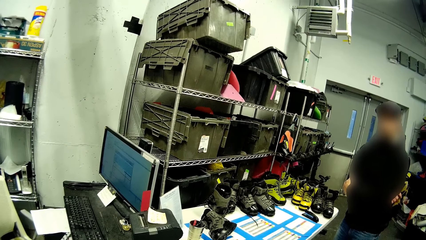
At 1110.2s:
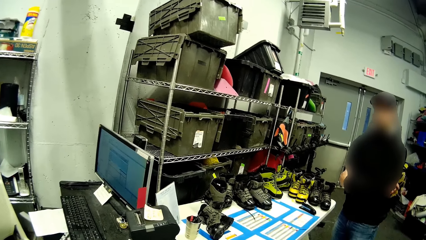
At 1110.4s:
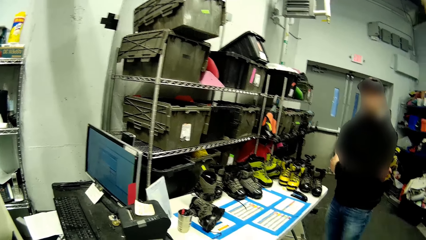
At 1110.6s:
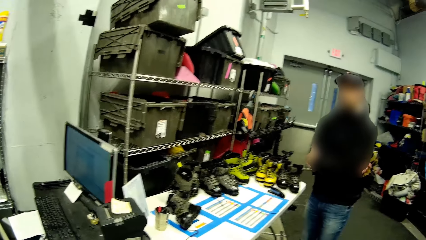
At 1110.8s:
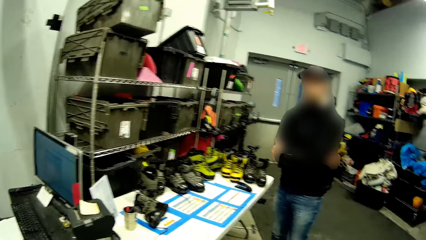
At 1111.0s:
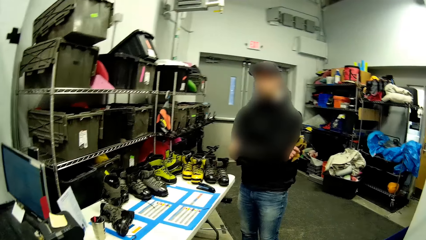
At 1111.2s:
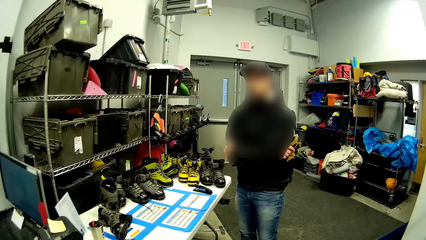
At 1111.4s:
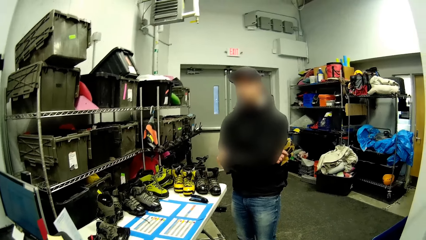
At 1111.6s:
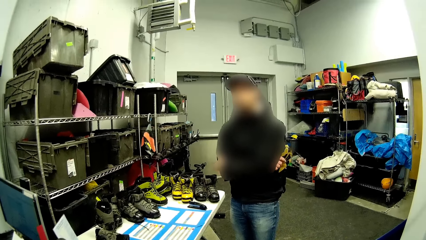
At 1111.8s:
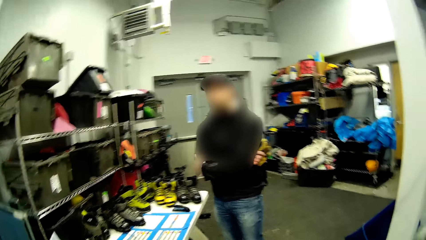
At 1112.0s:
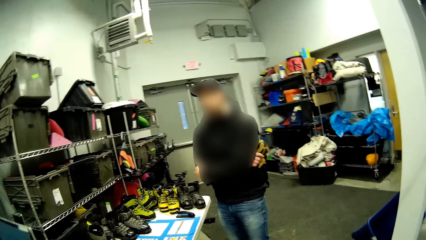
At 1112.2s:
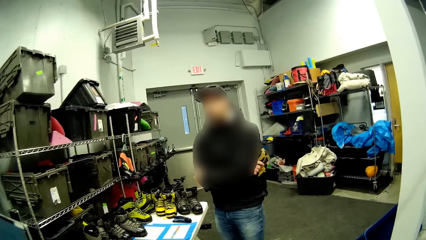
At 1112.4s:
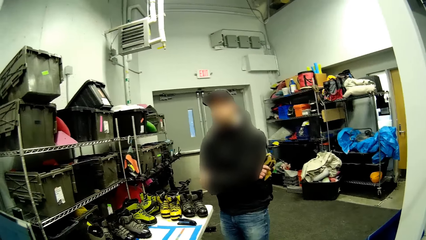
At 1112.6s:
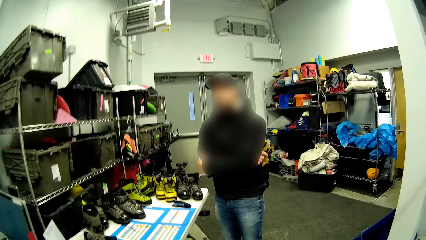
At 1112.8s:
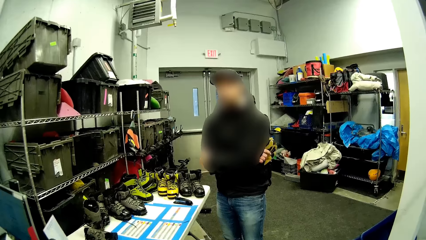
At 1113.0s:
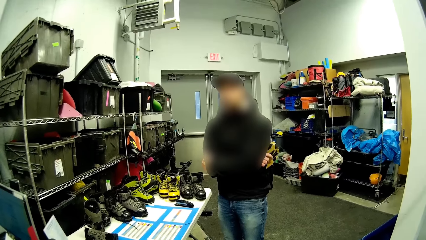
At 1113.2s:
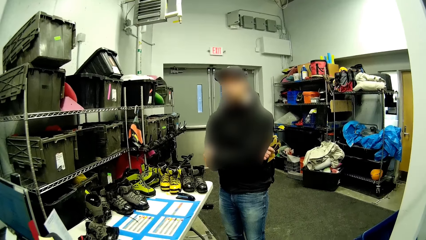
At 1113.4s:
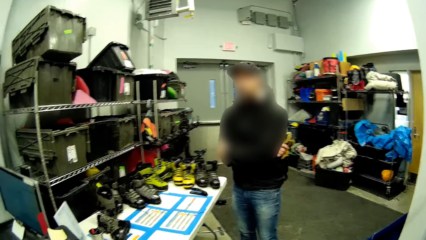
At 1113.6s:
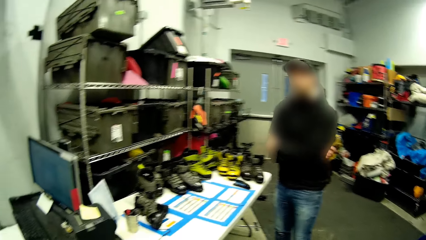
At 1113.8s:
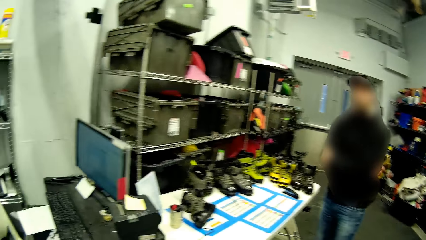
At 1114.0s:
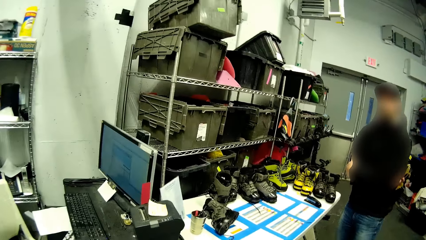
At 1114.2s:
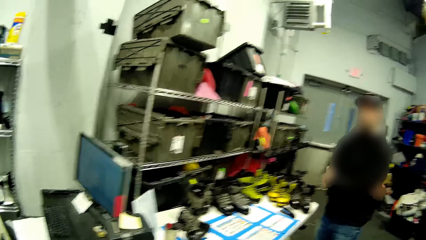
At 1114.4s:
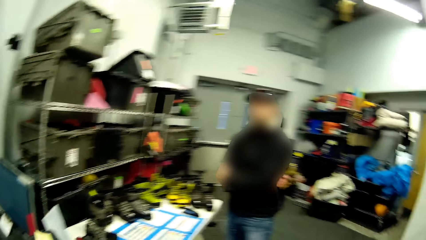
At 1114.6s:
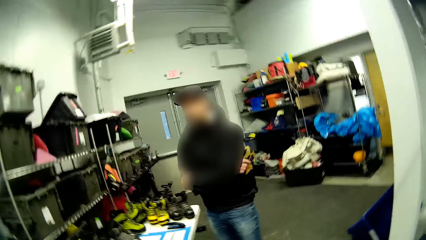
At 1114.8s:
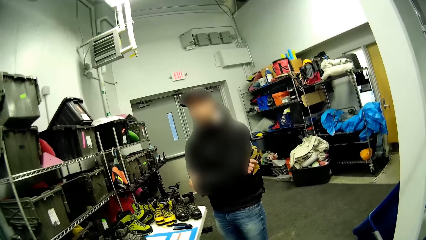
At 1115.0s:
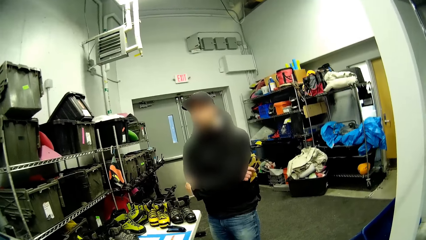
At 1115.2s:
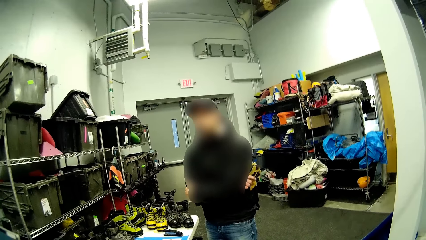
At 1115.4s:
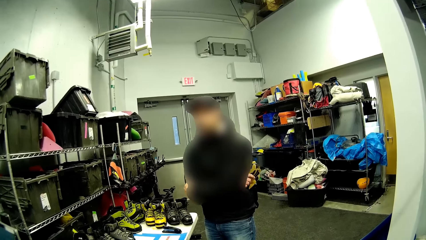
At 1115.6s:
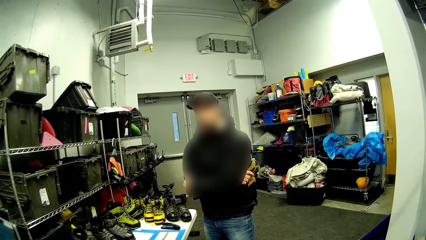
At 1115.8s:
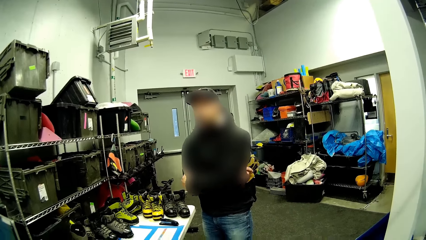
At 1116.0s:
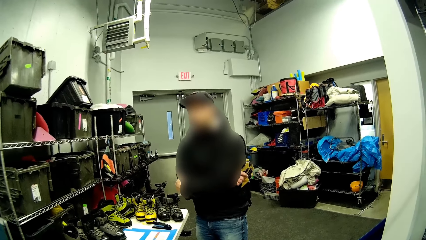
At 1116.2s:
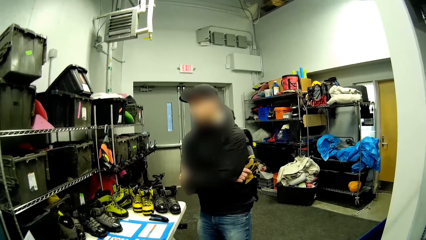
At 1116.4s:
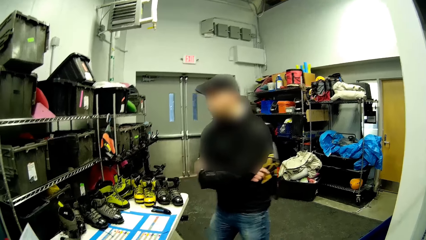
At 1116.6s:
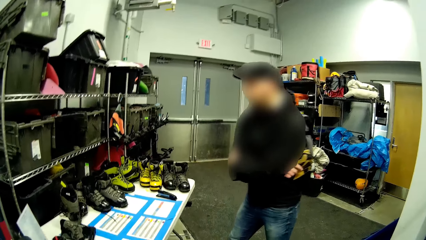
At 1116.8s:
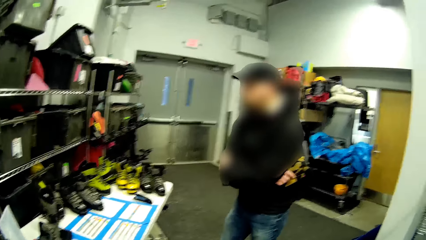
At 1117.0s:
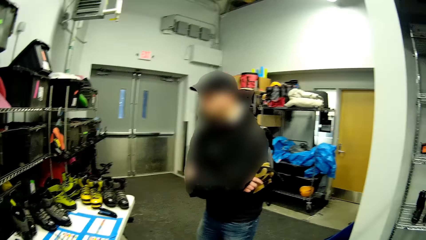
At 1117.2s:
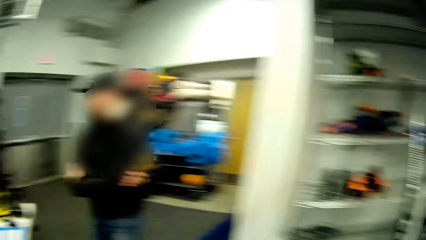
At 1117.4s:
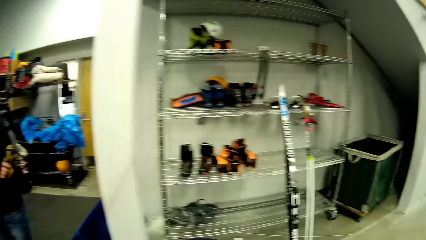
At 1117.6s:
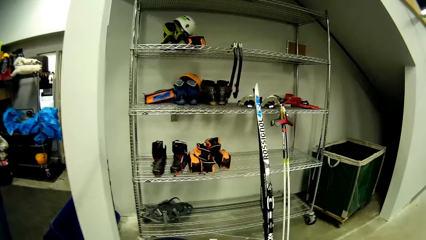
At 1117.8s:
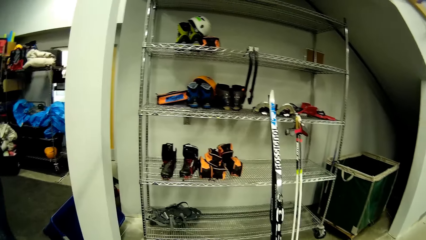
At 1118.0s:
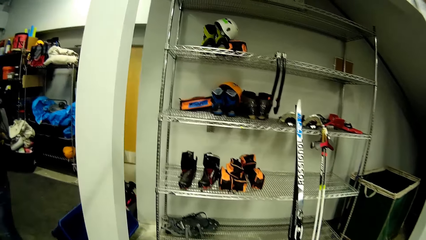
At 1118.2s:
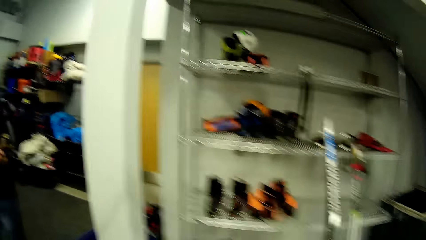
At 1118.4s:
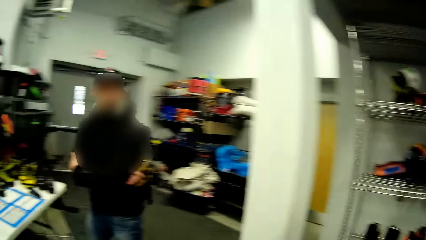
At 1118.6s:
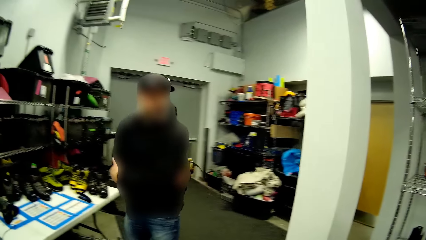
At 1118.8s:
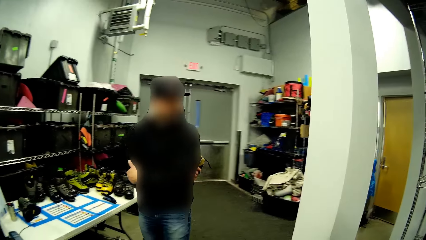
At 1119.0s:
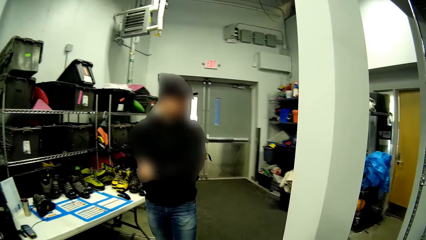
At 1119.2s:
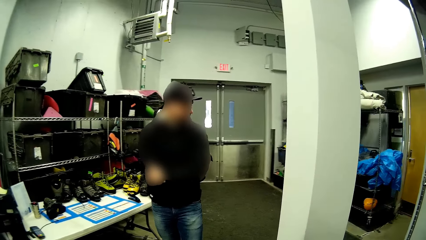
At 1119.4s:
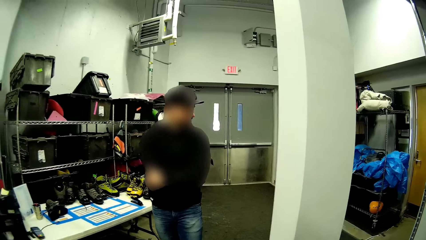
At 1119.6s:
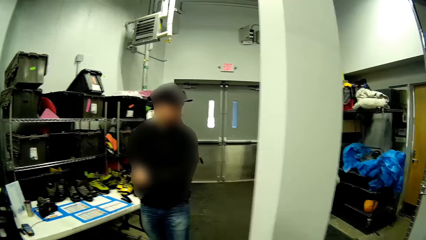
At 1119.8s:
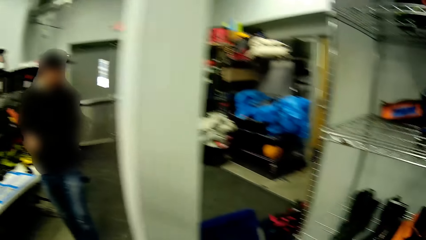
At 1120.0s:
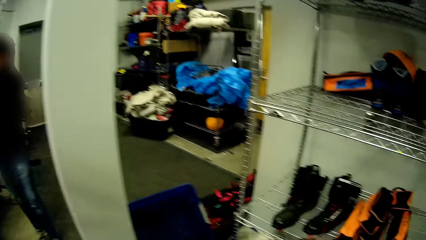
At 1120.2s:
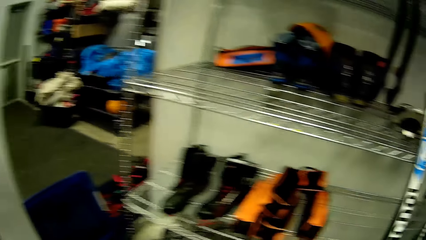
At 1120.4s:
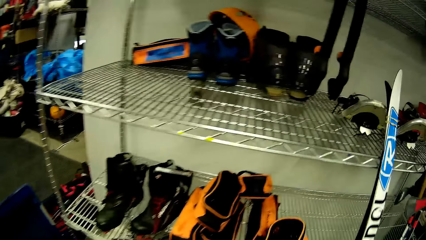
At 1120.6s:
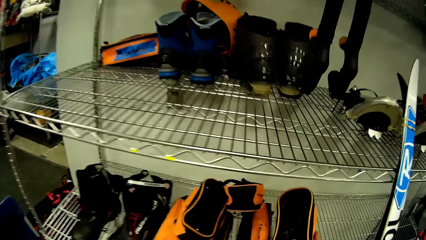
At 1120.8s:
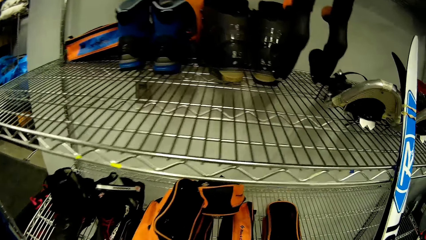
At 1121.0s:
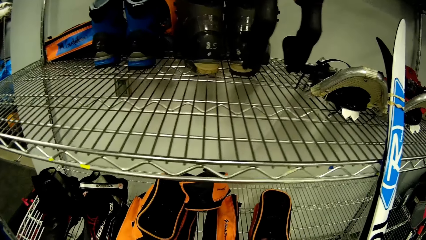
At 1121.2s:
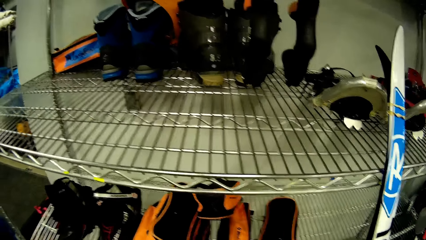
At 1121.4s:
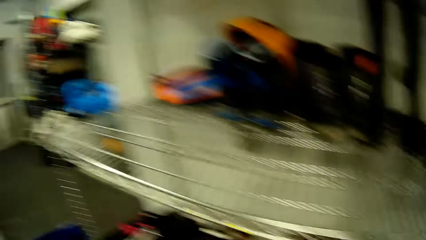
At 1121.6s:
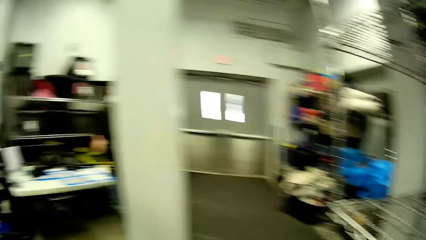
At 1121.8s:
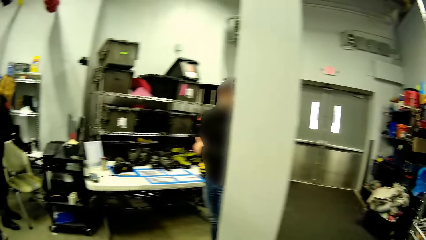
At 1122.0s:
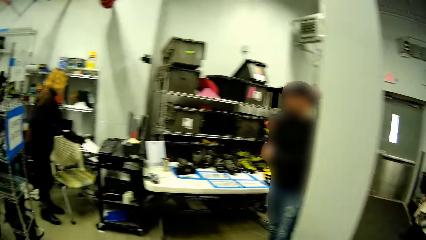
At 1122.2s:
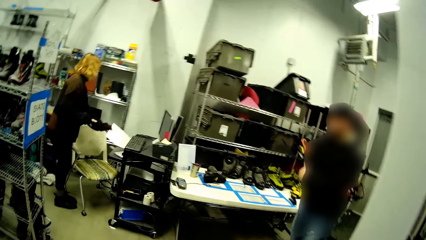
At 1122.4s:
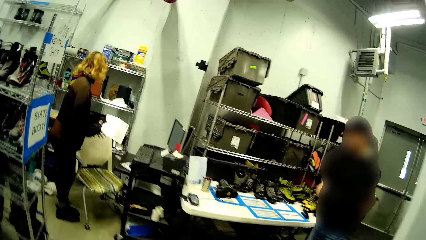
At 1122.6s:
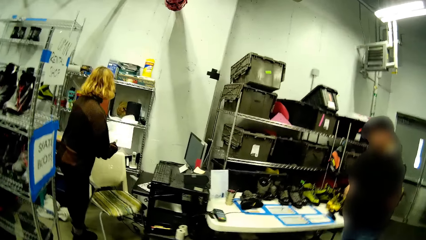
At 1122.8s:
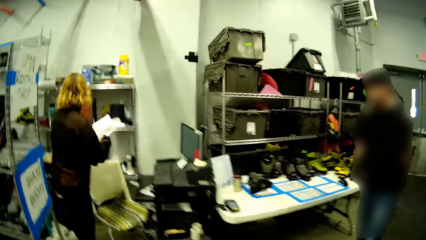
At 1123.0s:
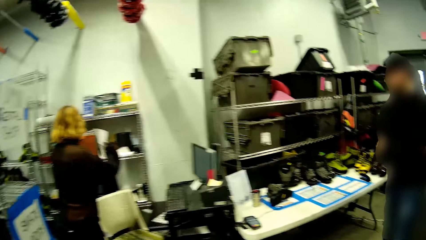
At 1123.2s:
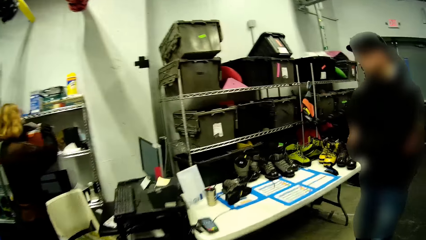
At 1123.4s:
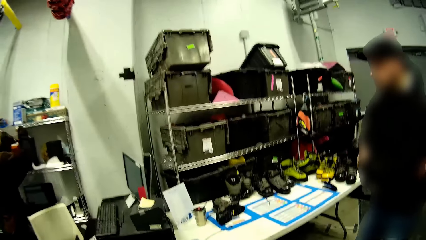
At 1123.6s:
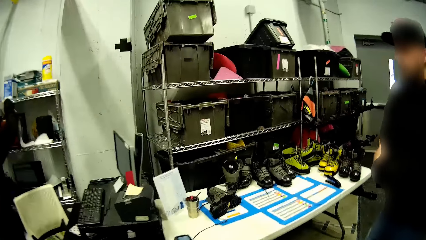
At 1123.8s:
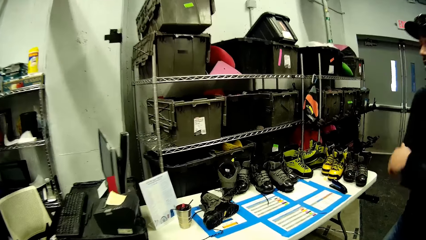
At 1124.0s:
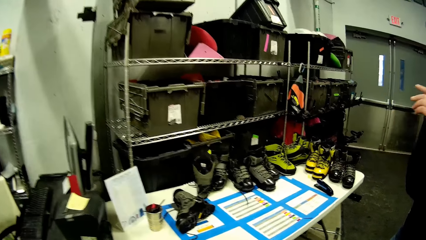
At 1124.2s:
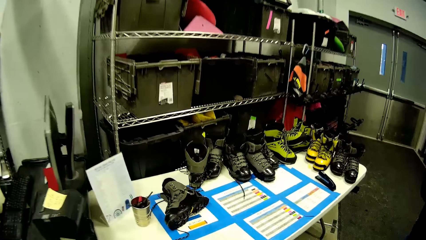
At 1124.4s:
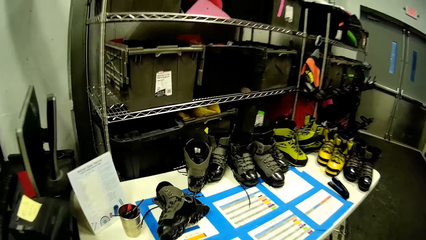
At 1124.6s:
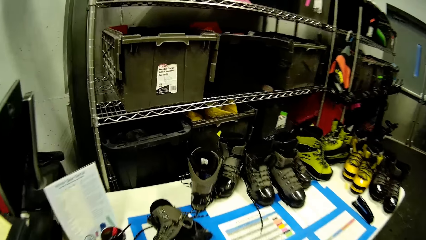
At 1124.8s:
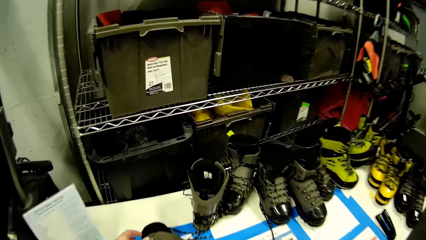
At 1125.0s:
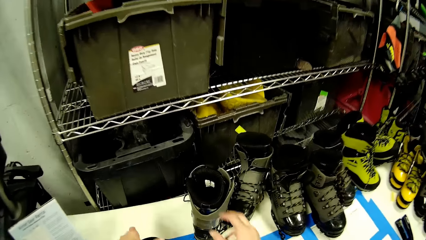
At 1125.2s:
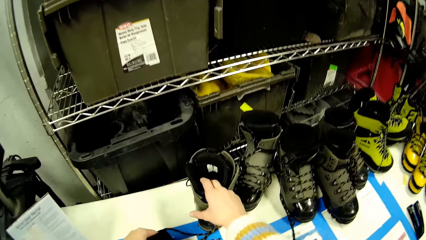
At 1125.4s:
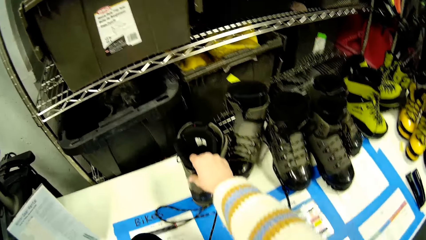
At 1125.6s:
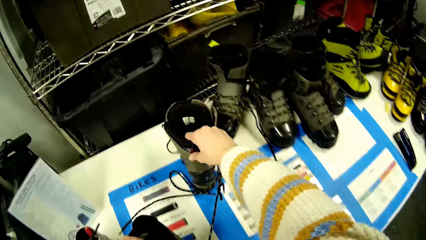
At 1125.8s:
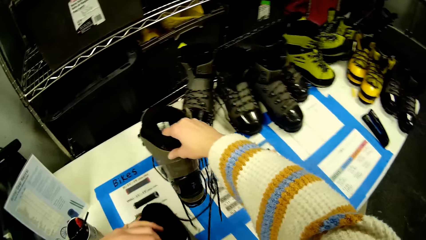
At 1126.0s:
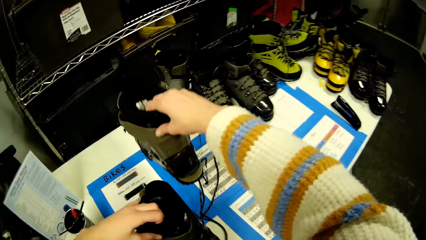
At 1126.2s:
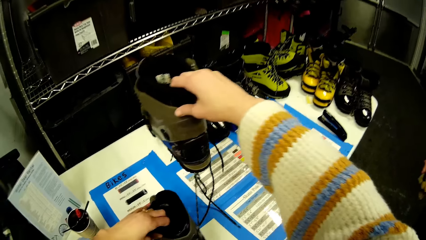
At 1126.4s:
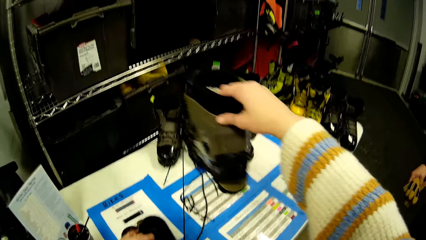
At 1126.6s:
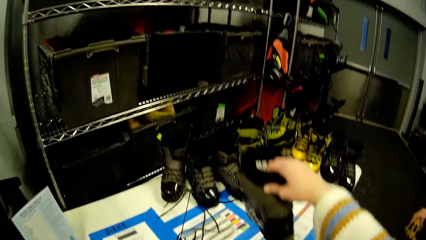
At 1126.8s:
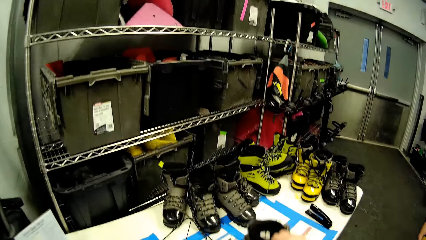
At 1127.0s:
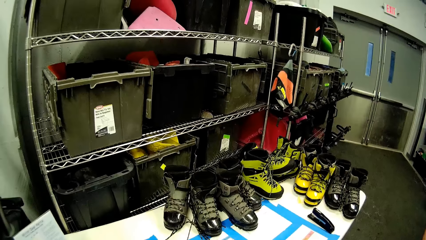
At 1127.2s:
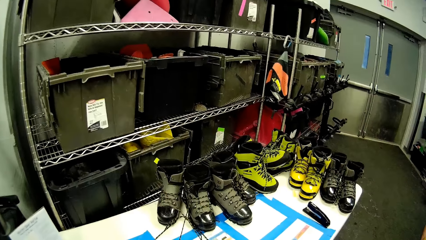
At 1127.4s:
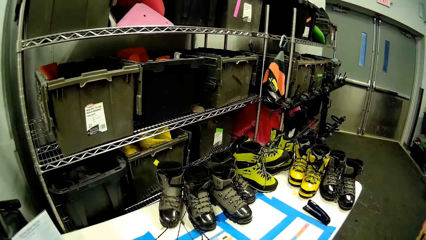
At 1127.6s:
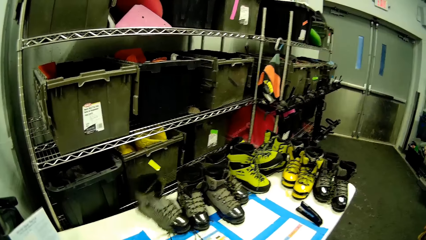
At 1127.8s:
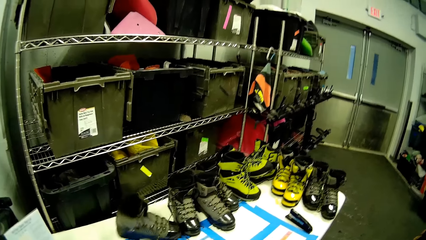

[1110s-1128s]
The camera wearer looks around the shoe store. She puts shoes in the shelf. She walks in the shoe store. She picks a boot from a table with her right hand.
